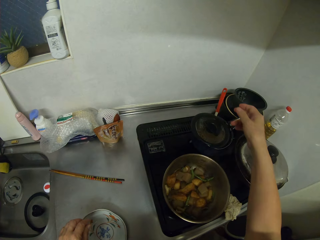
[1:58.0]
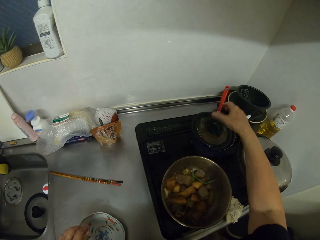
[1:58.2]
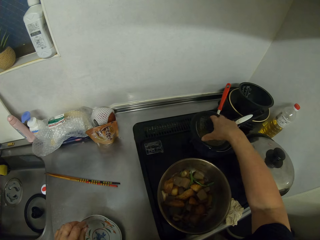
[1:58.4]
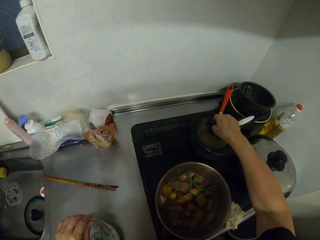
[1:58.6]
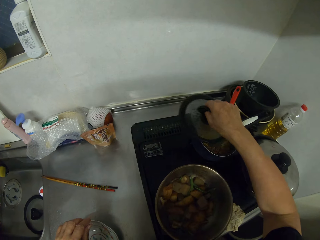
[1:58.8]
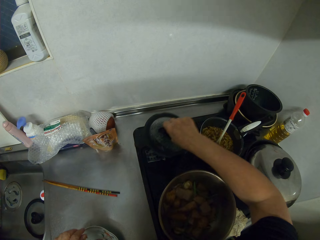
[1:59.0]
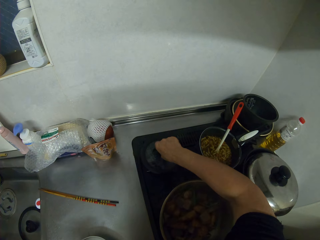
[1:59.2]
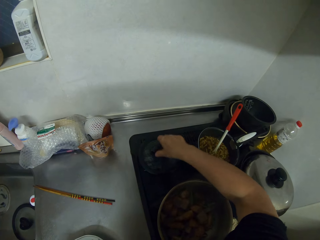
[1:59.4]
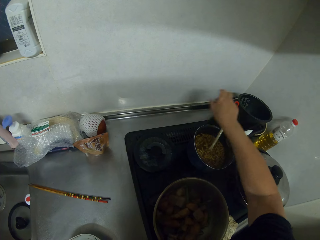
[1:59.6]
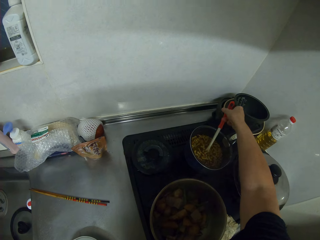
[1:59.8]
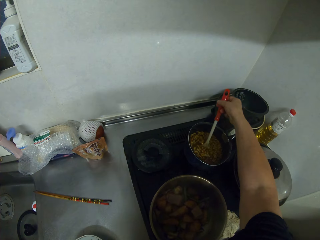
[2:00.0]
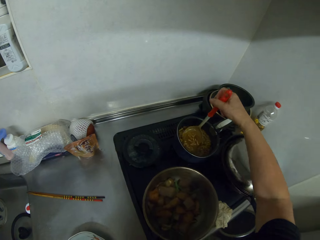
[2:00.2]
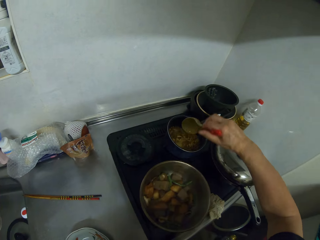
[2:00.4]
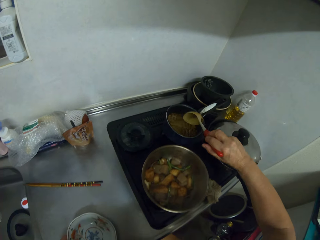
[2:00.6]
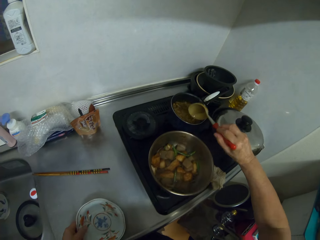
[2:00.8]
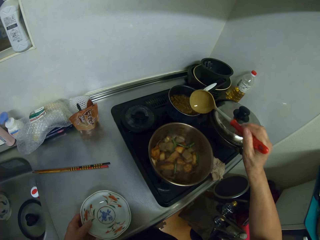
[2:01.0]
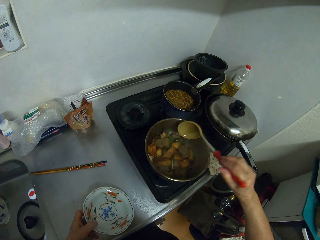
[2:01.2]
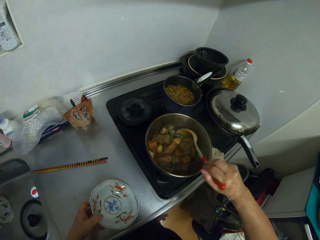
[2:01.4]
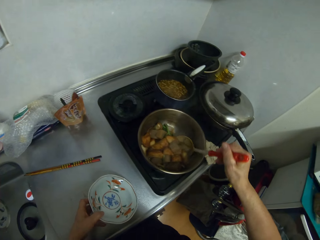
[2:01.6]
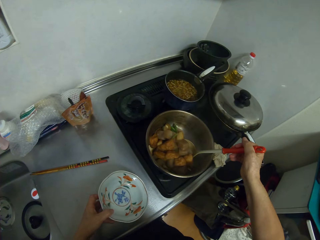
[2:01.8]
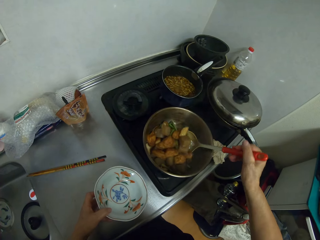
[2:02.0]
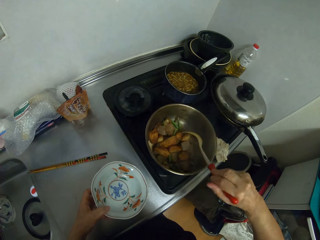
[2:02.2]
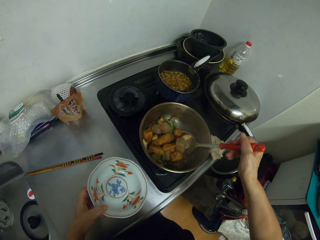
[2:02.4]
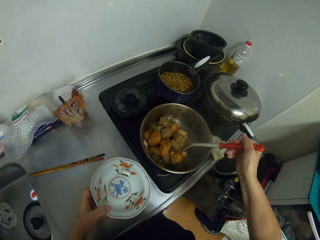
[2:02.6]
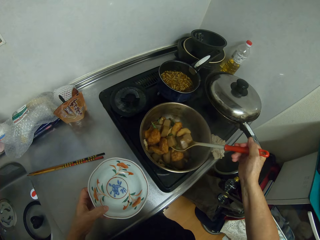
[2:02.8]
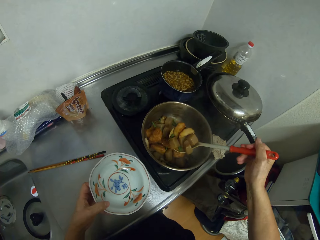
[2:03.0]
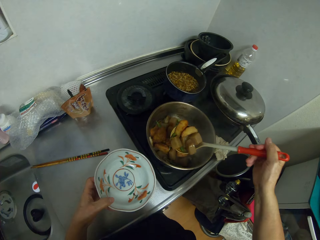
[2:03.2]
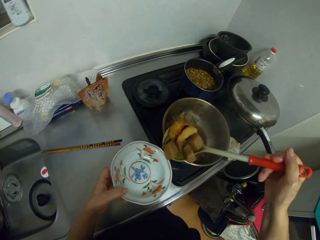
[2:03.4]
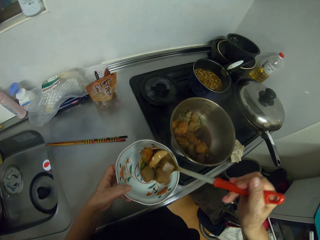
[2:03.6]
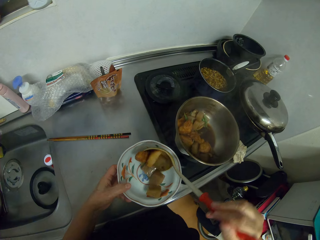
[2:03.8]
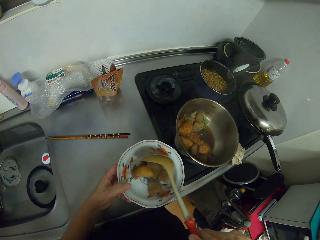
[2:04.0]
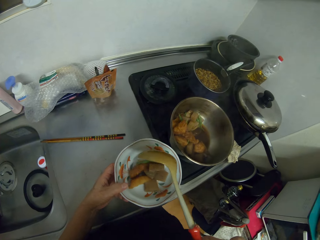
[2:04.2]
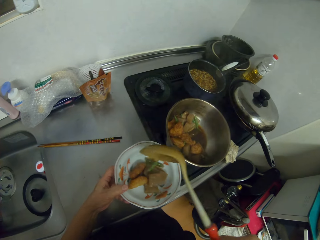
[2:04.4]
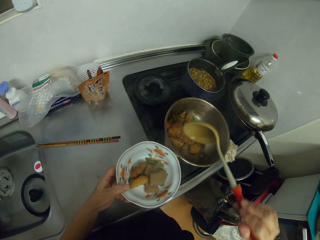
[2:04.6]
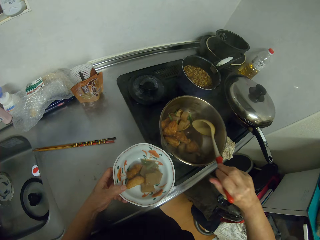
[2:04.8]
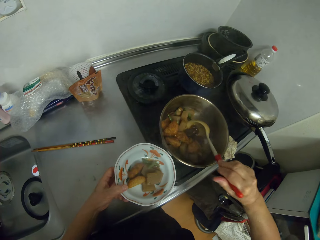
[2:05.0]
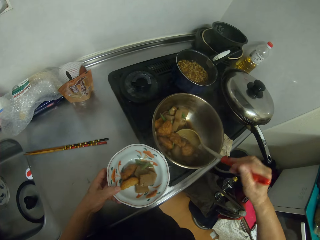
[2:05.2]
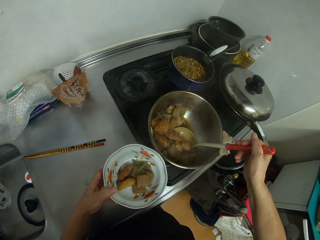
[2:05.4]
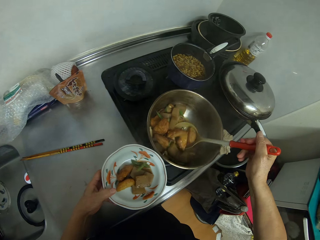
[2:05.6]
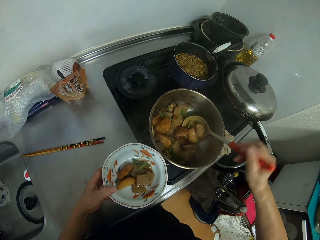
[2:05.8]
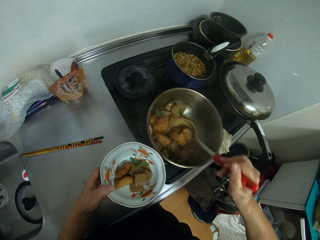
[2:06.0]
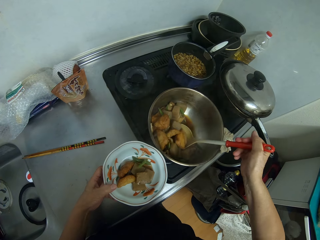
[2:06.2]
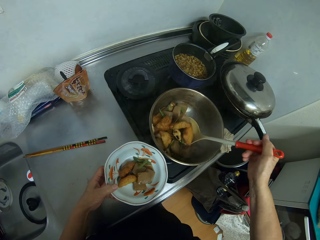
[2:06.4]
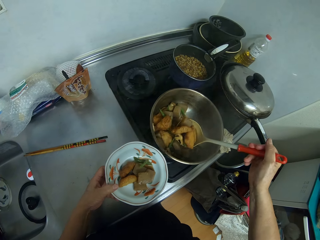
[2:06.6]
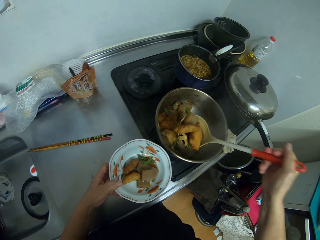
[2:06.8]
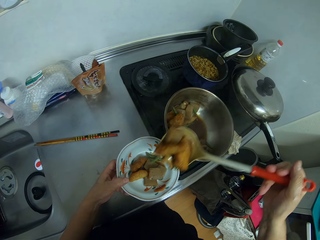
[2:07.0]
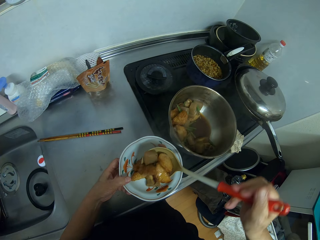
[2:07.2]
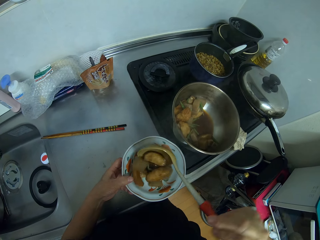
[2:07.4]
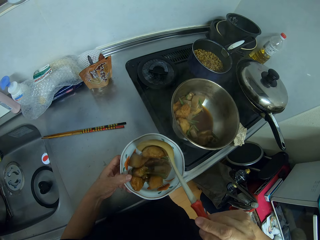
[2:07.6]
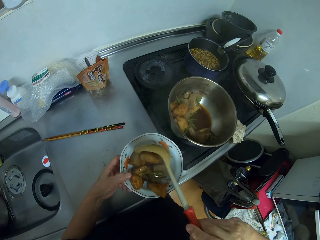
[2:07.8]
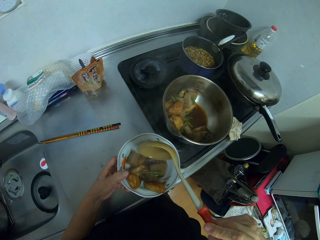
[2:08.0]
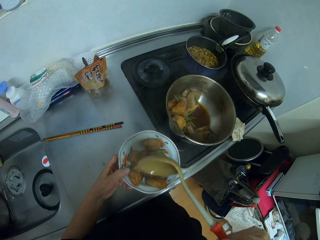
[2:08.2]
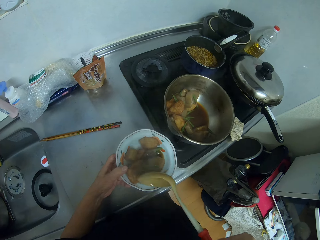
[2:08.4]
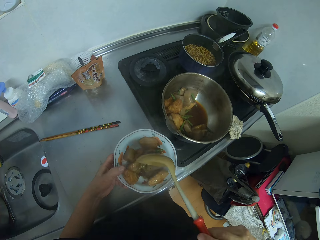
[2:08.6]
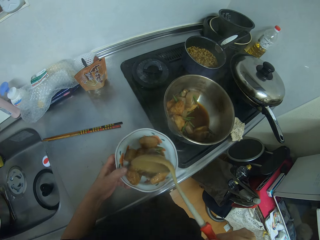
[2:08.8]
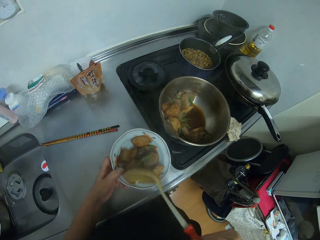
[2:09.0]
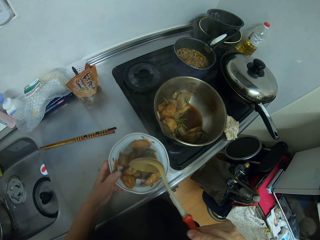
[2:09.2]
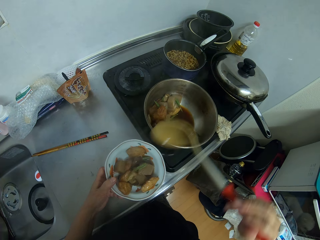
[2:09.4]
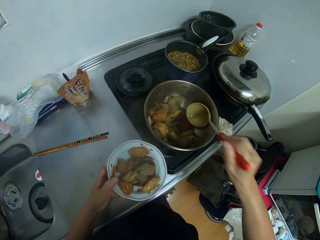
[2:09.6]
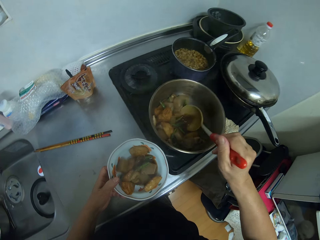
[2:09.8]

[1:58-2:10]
The camera wearer removes the lid from the cooking pot. They pick up the spoon from the cooking pot. They serve the food in the plate from the cooking pot with the spoon.

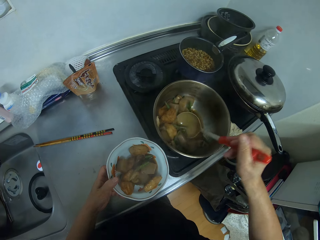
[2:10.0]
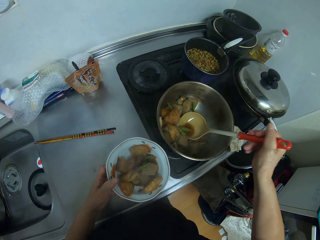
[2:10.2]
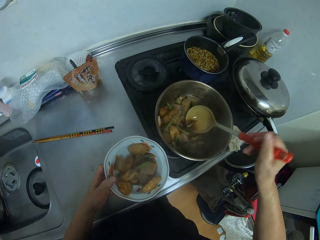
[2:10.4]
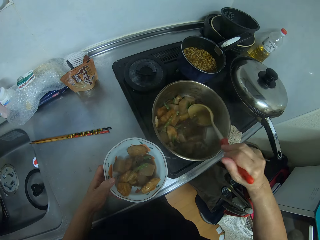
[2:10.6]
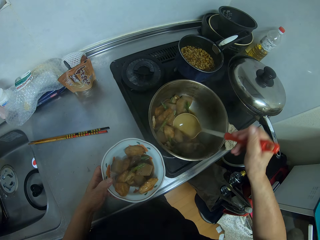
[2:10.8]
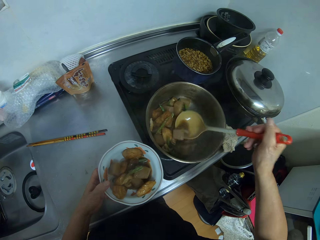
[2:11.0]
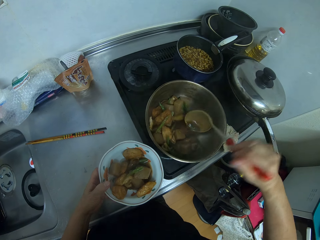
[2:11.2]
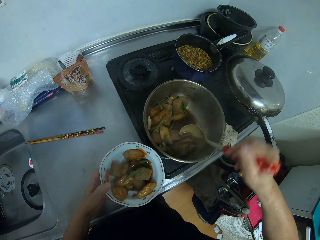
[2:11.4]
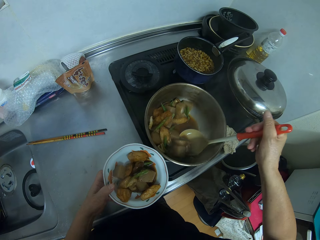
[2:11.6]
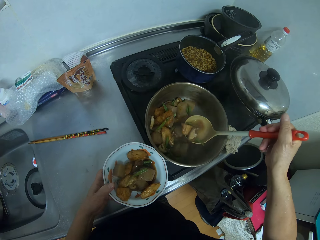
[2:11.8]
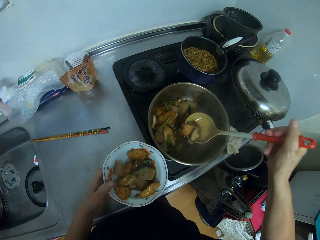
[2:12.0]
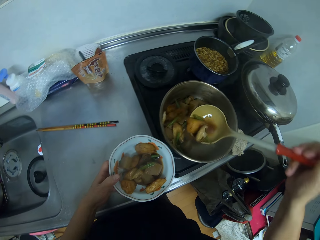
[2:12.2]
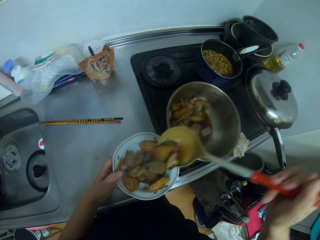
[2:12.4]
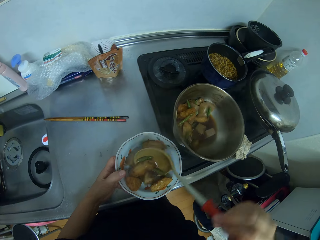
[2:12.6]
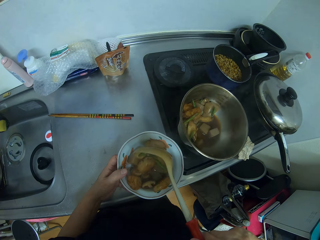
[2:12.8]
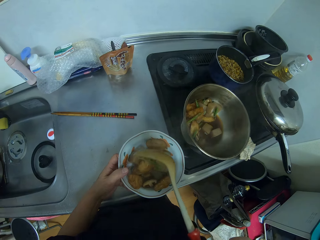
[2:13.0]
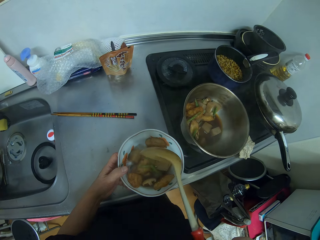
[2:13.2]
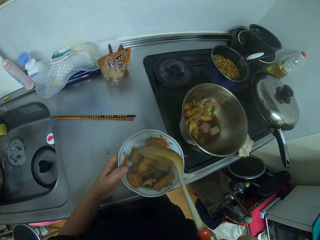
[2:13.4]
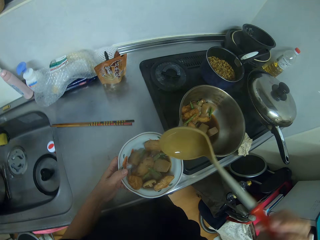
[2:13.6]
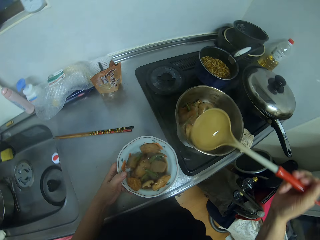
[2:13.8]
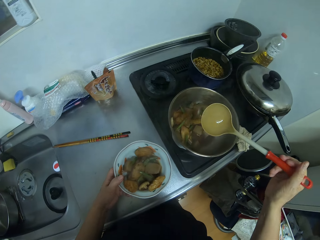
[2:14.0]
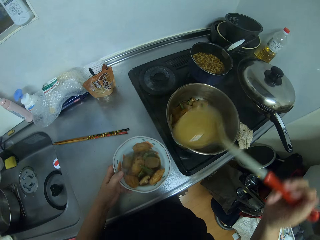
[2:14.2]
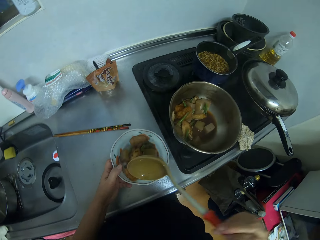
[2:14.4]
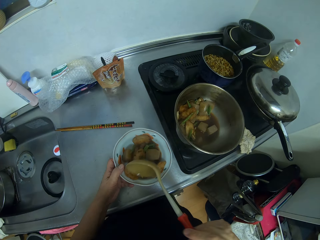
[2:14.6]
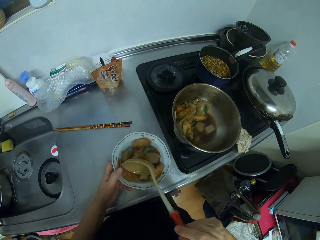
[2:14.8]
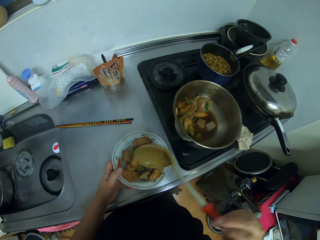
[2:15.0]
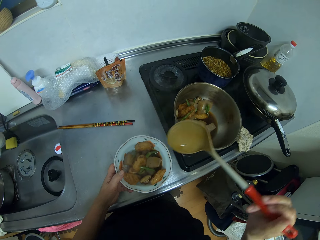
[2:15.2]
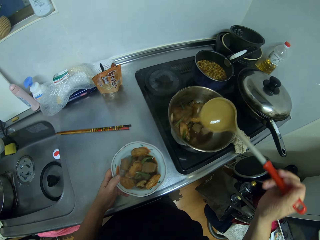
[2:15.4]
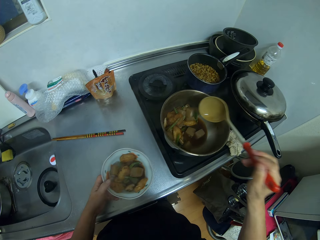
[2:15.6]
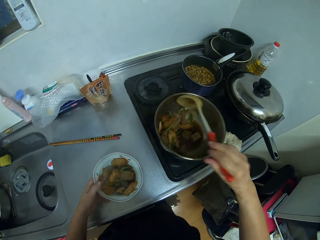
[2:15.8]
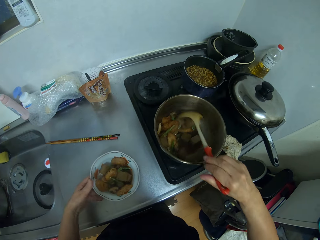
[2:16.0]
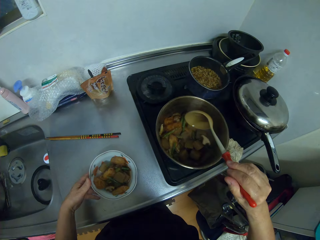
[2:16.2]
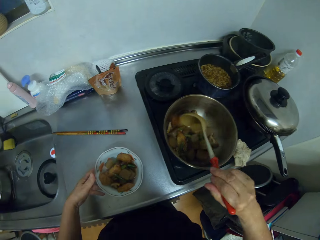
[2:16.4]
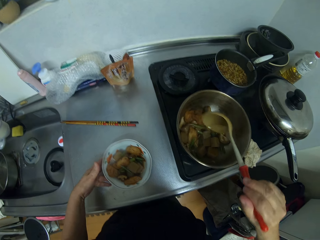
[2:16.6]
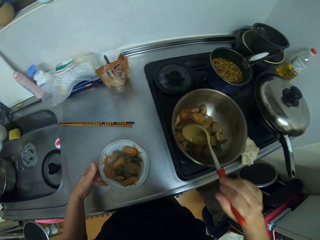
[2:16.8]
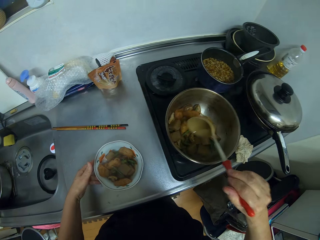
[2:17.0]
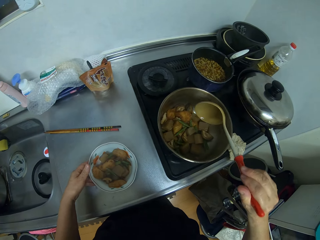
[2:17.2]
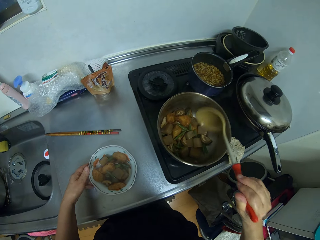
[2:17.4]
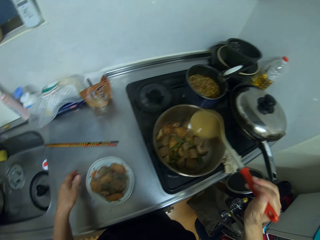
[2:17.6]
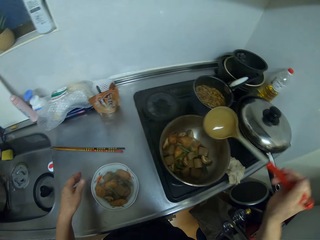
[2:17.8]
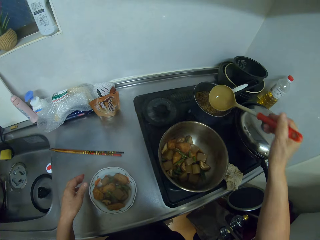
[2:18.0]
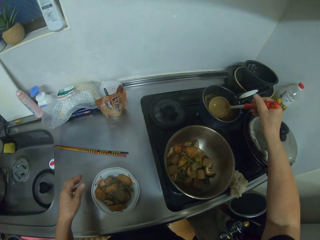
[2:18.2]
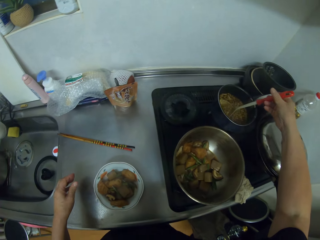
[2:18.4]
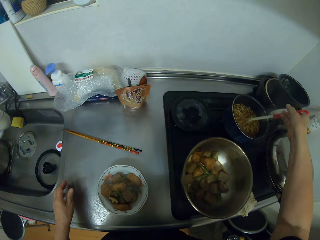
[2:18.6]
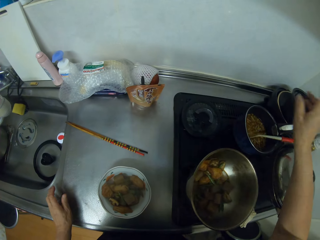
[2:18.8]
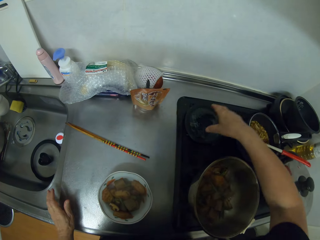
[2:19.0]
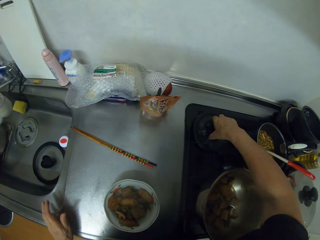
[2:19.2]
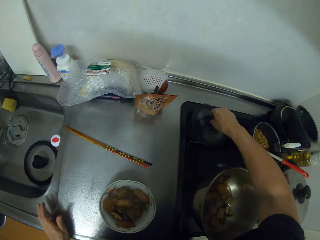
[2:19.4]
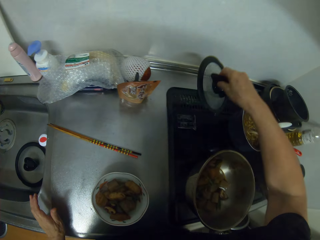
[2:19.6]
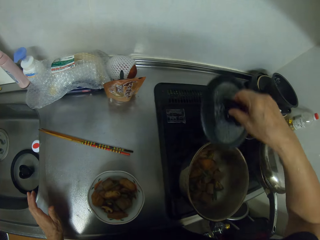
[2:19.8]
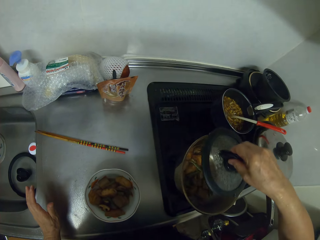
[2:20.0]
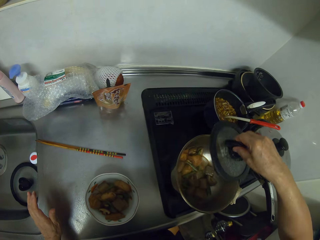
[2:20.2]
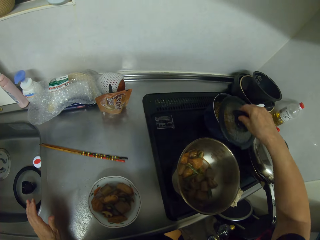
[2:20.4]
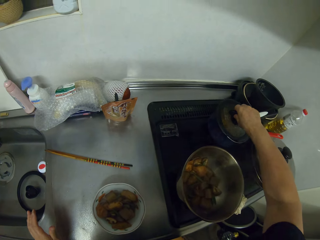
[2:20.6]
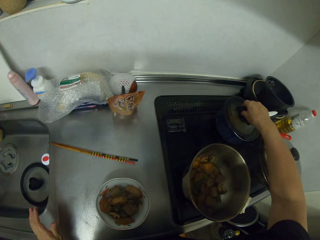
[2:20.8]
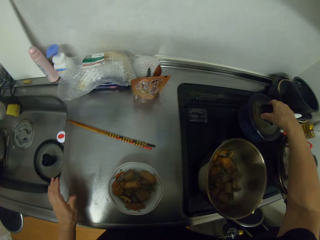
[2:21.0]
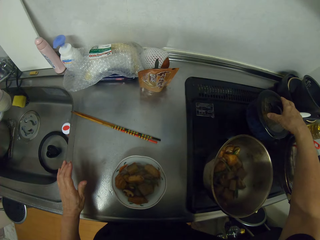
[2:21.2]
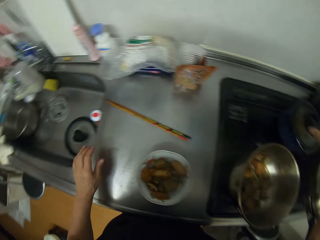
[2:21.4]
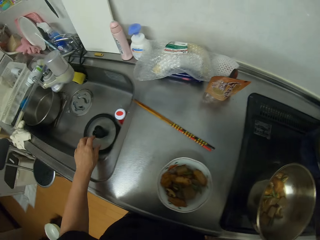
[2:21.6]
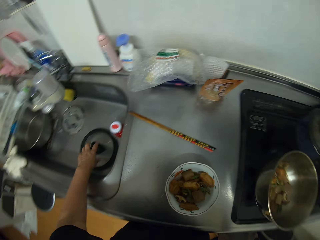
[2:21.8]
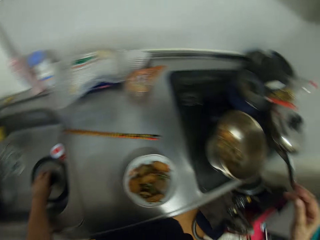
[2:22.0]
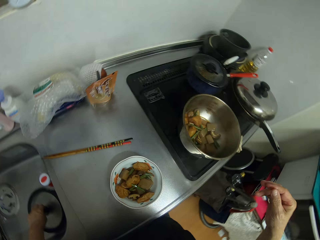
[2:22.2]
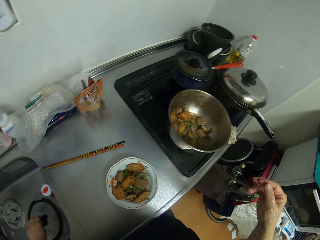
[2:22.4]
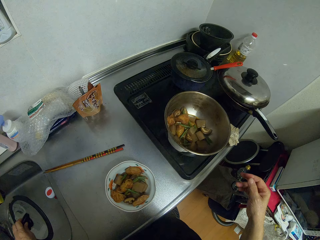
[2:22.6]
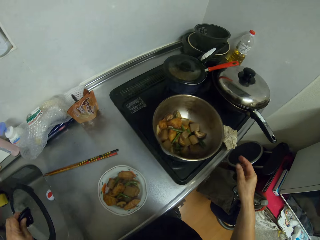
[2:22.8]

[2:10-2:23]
The camera wearer drops the plate on the kitchen top. They put the spoon in the cooking pot. They pick up the lid. They cover the cooking pot with the lid.
